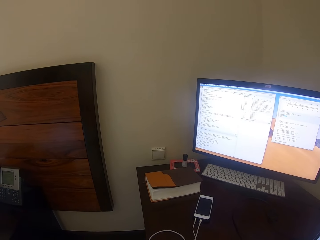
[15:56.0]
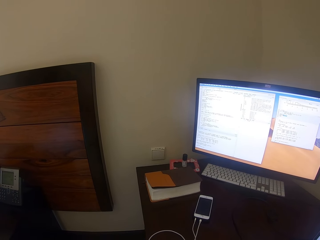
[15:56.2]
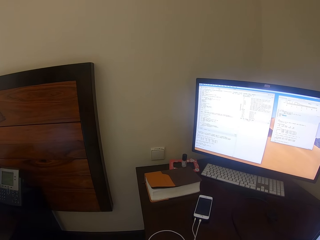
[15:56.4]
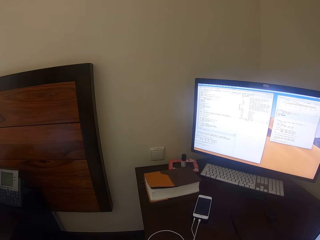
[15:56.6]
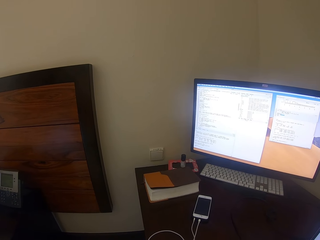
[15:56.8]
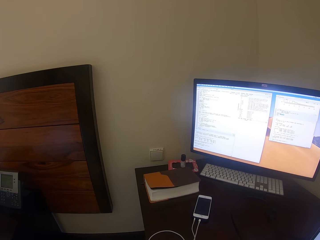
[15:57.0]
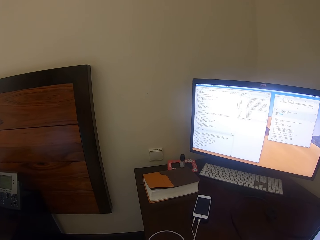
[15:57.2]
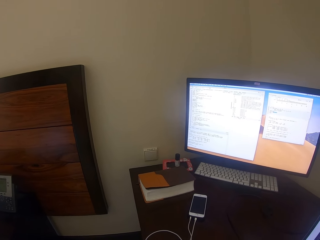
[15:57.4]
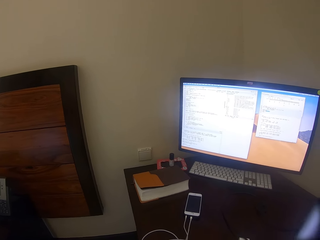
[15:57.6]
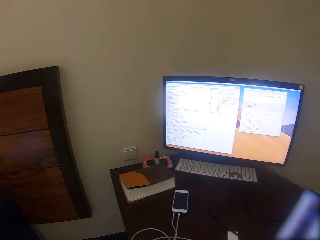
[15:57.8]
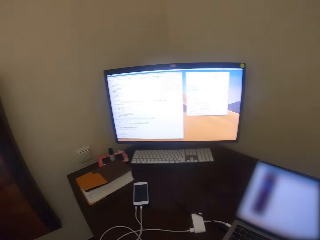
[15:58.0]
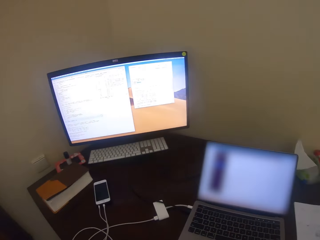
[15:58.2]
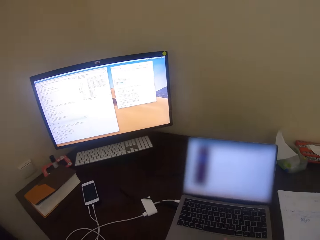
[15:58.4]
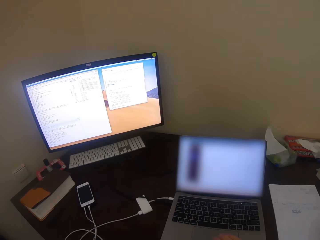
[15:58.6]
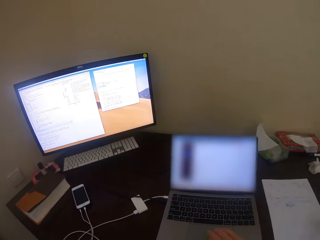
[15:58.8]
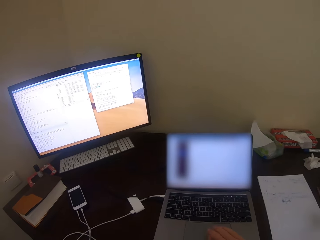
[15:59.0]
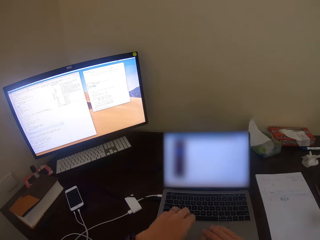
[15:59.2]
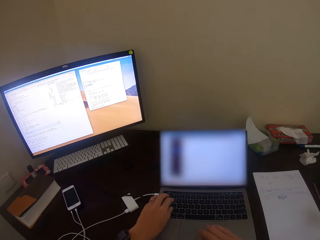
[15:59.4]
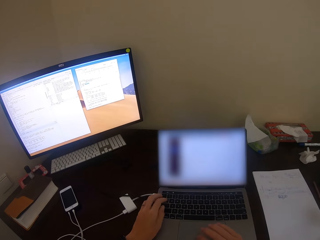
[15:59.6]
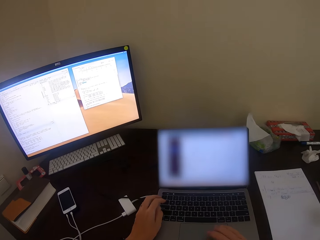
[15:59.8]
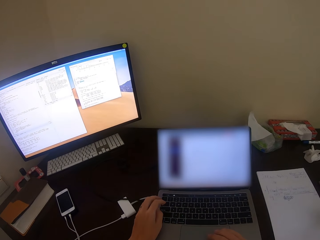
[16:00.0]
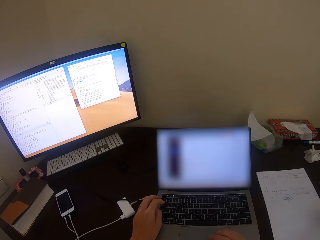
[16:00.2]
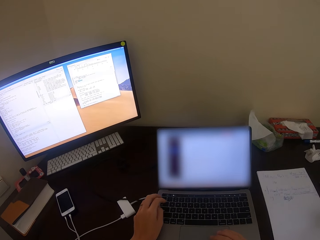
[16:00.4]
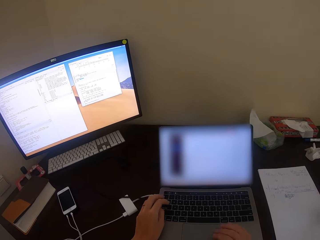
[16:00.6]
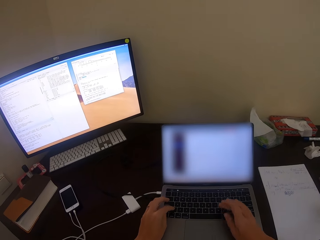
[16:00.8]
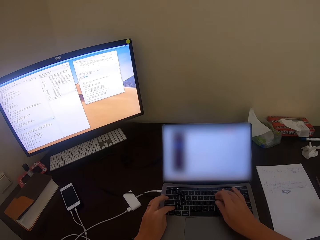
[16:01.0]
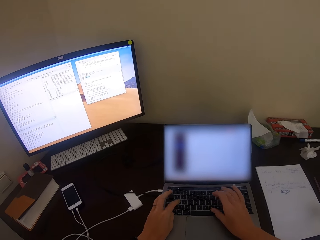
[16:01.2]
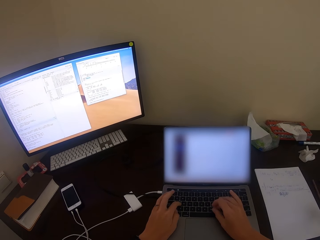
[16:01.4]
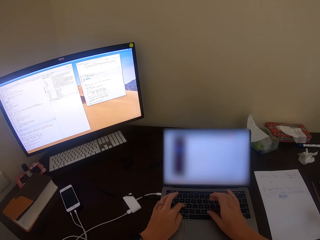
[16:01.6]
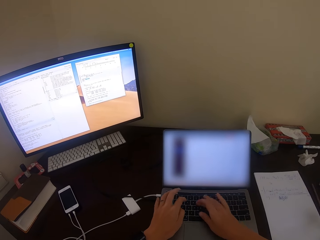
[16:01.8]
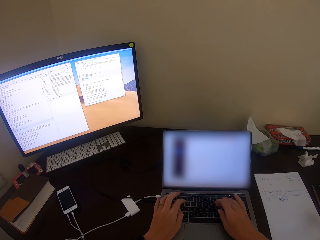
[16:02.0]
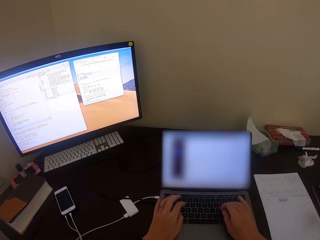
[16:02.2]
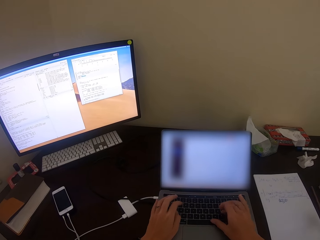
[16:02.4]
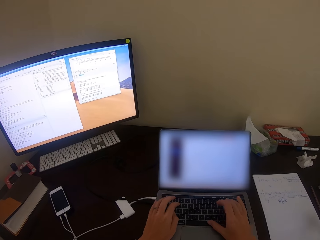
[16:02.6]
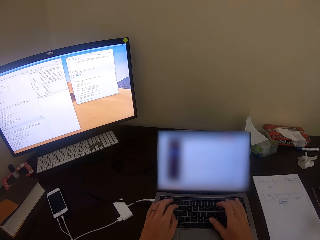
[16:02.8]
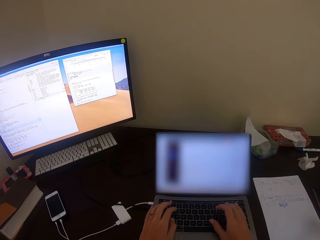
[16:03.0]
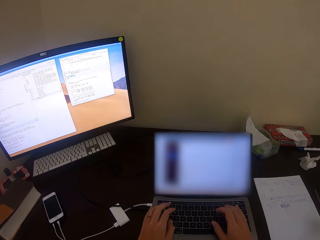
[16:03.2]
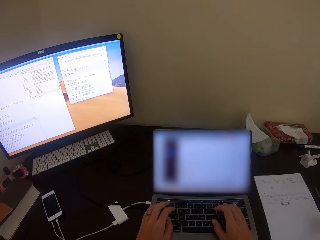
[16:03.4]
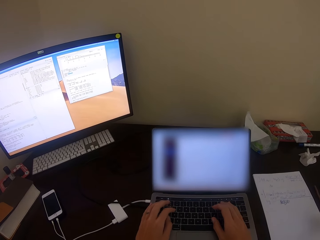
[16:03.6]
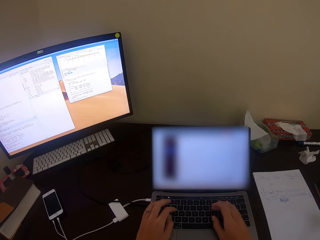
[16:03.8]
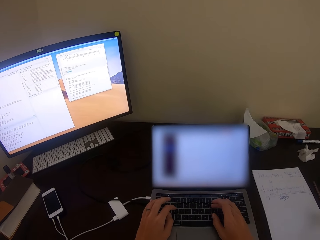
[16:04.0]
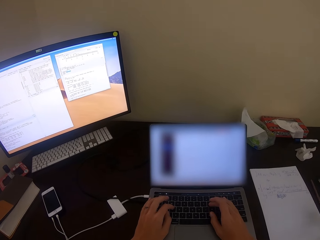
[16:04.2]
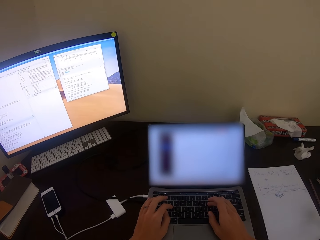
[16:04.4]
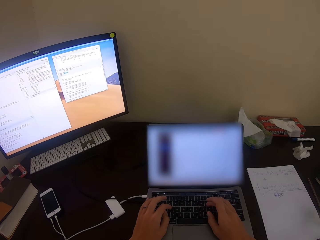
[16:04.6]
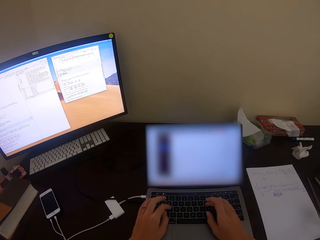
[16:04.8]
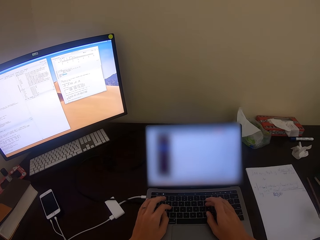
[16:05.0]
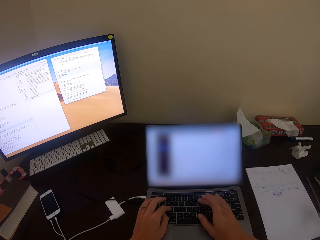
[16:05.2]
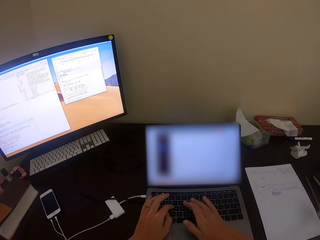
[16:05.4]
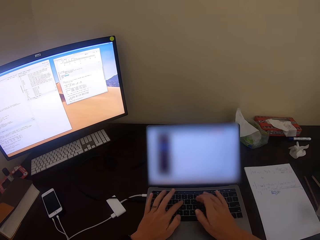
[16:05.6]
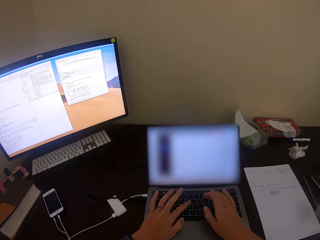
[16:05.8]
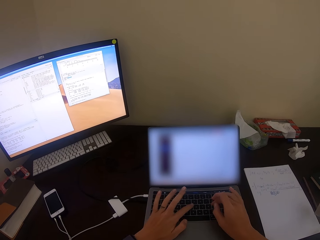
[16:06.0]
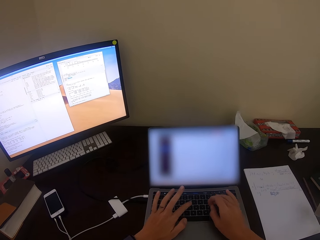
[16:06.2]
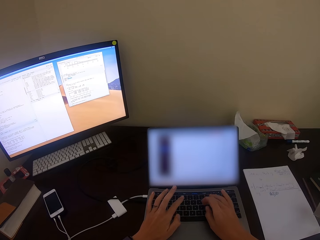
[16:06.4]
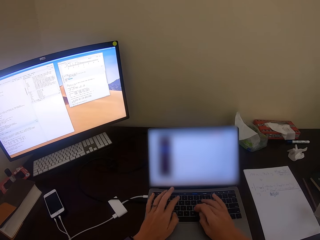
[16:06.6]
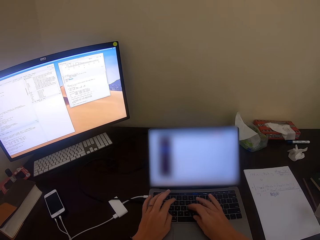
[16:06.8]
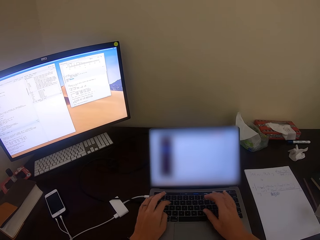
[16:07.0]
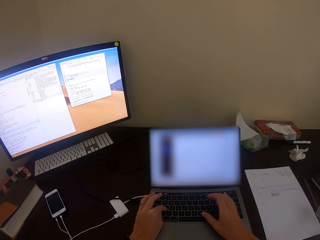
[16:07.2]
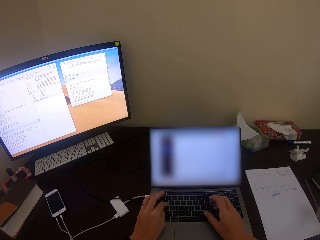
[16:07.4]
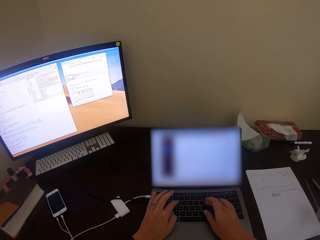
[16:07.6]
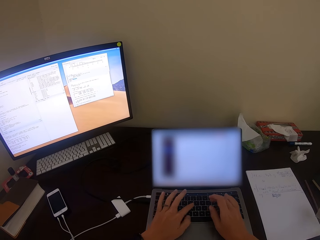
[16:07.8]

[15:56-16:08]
The camera wearer types on the laptop keyboard.

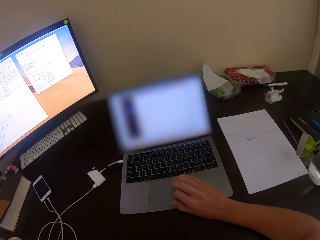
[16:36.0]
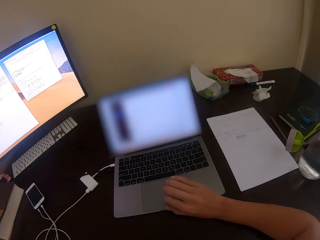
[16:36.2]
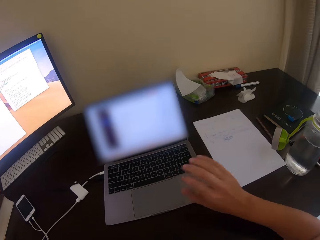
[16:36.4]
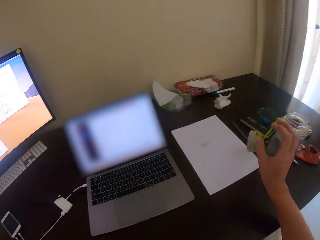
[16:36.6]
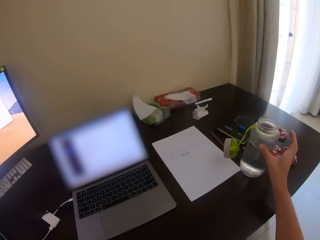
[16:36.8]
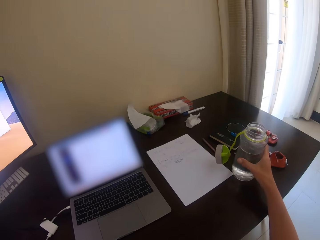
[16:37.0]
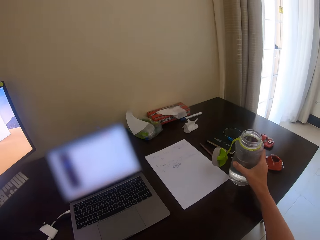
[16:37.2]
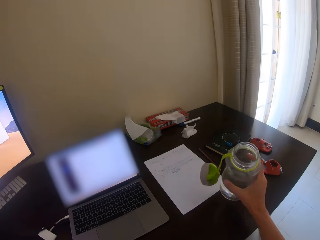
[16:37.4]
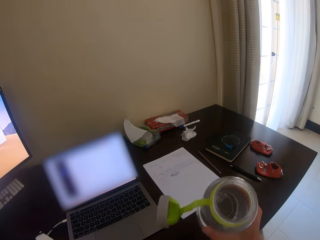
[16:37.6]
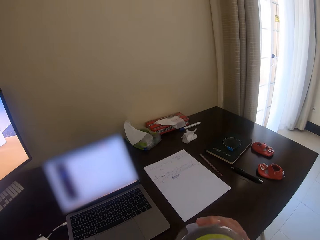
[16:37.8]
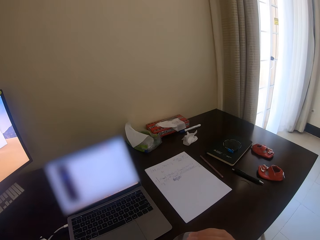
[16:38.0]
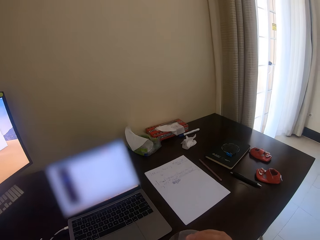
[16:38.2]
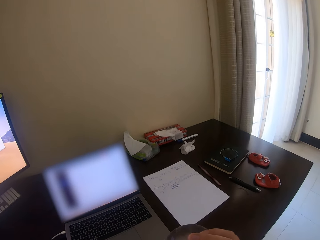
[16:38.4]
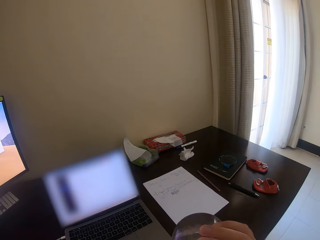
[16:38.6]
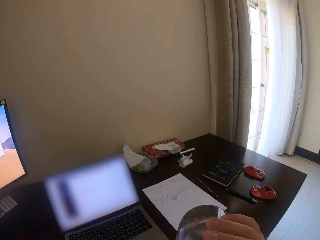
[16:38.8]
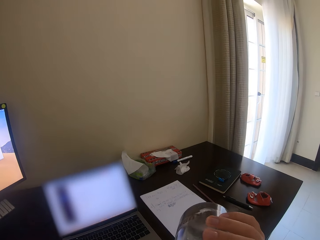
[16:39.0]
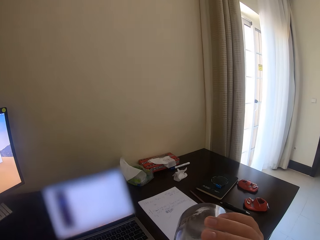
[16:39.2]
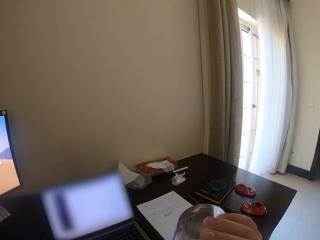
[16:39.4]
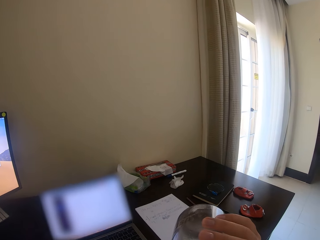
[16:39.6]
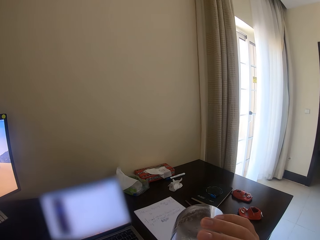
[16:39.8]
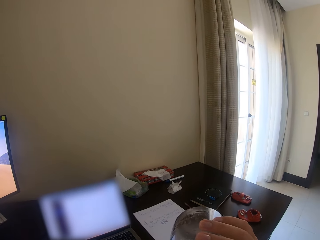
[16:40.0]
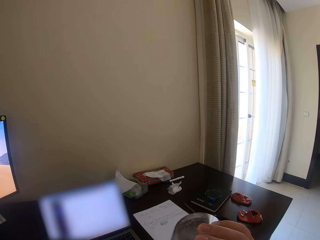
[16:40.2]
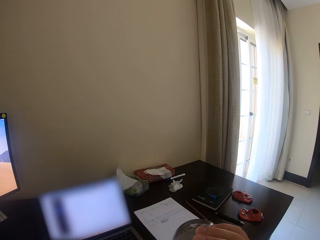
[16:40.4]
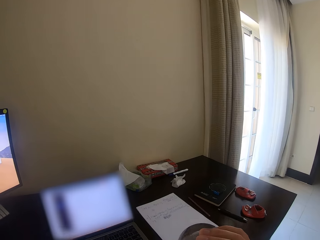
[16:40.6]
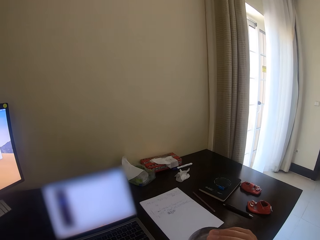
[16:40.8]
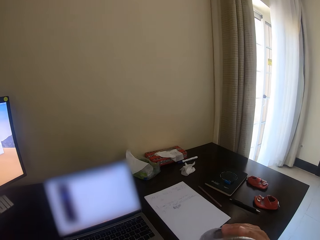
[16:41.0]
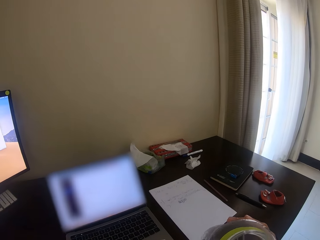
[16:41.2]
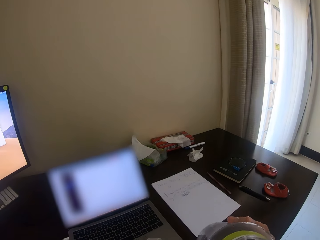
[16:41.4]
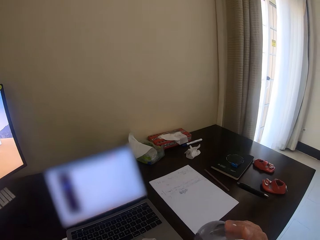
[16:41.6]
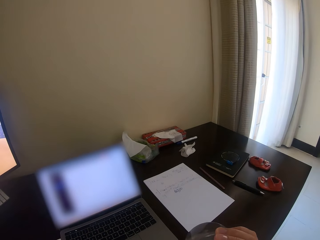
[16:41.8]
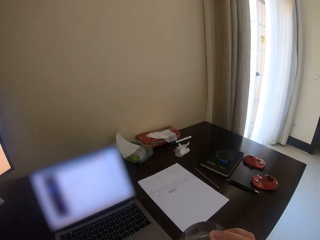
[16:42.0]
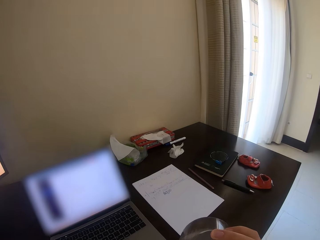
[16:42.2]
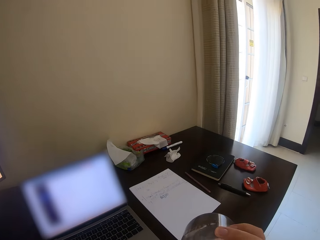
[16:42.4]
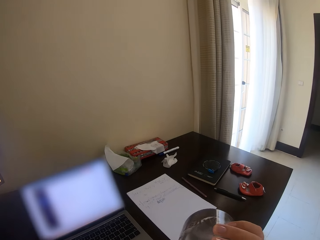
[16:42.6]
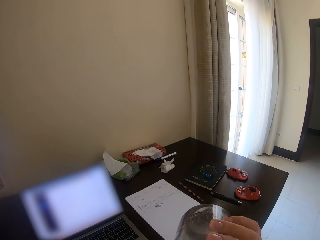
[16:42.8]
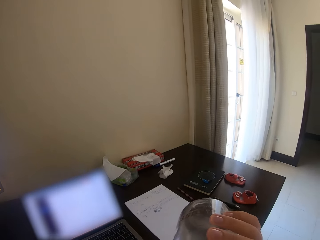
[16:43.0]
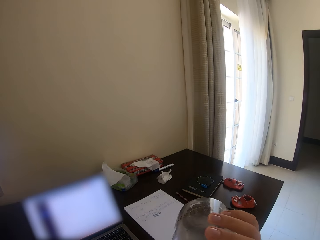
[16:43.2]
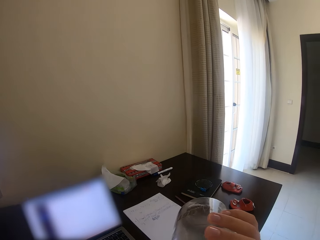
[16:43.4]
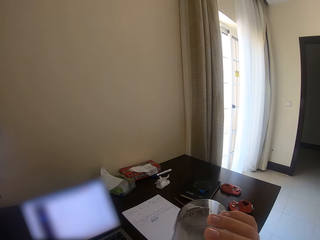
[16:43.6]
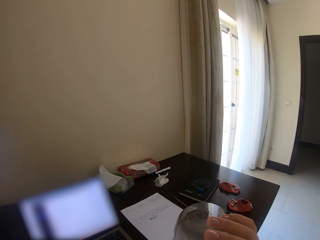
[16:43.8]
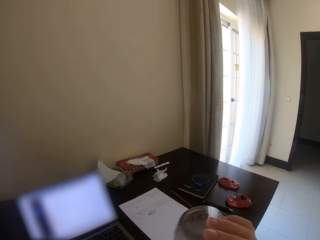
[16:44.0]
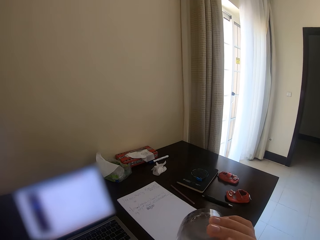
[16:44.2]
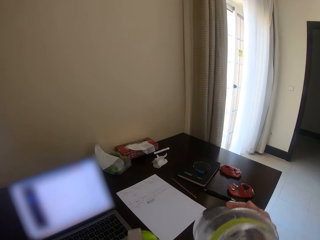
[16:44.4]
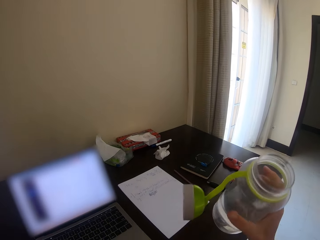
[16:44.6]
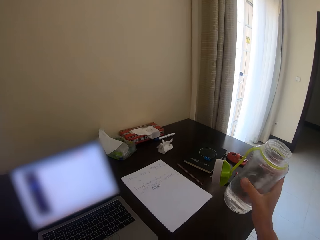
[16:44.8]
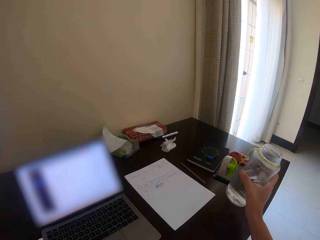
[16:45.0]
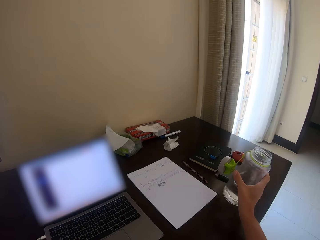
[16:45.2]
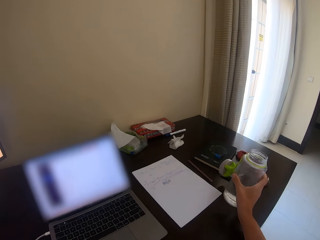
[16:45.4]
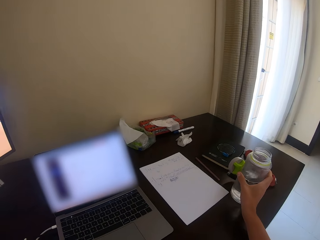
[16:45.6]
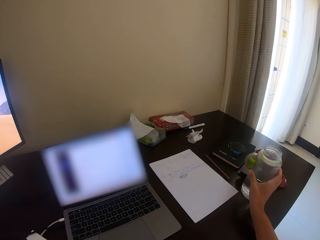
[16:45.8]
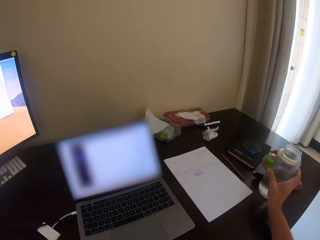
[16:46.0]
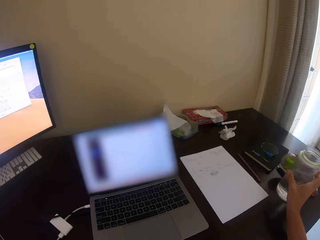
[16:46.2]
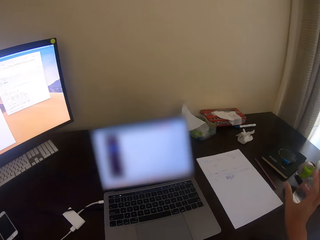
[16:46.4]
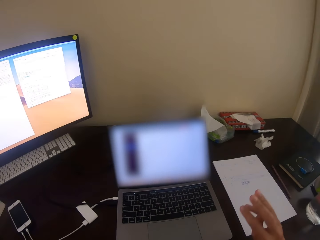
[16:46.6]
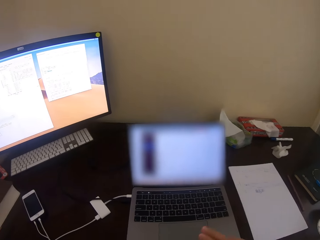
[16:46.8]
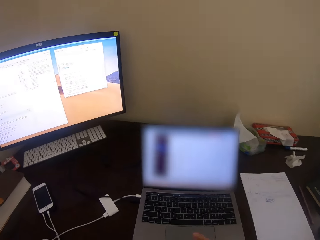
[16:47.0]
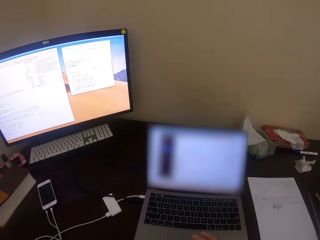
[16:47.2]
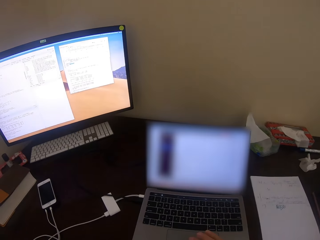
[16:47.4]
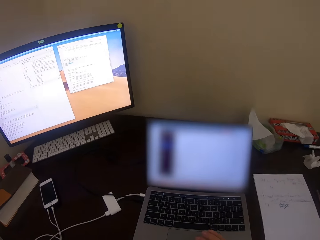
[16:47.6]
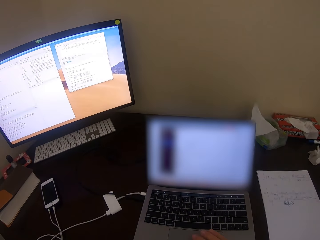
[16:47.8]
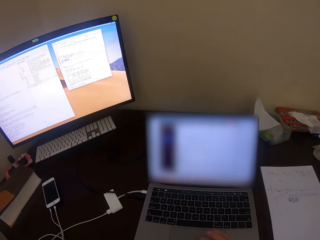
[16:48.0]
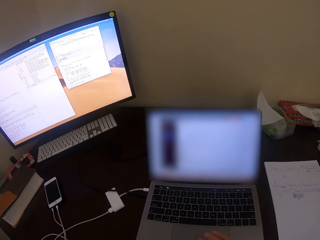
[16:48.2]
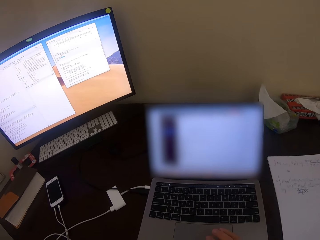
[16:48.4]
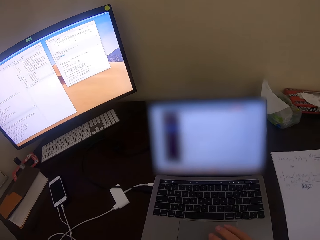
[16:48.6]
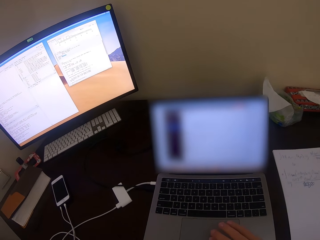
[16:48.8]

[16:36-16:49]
The camera wearer touches the bottle. They drink water with the water bottle. They return the water bottle on the table.
